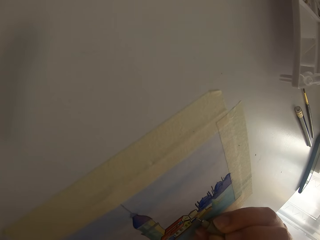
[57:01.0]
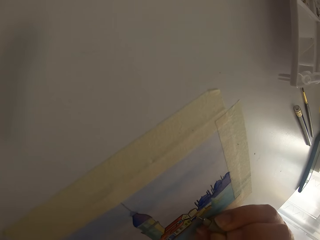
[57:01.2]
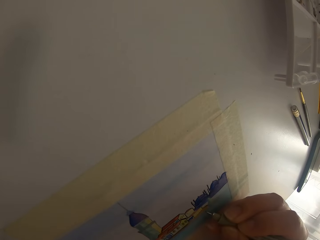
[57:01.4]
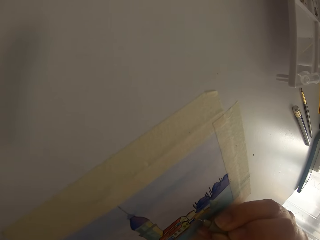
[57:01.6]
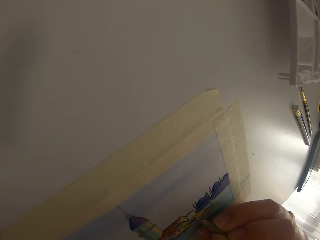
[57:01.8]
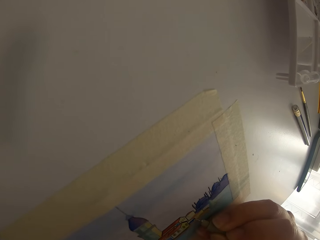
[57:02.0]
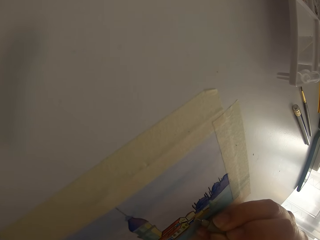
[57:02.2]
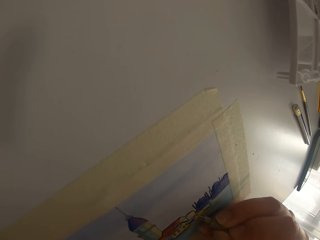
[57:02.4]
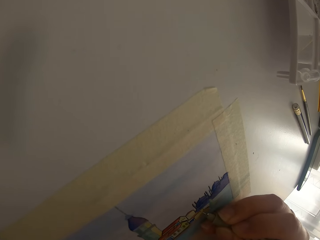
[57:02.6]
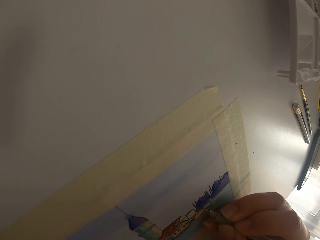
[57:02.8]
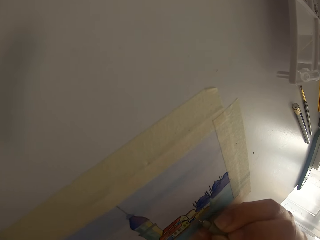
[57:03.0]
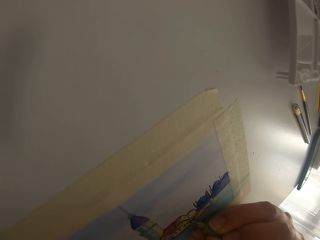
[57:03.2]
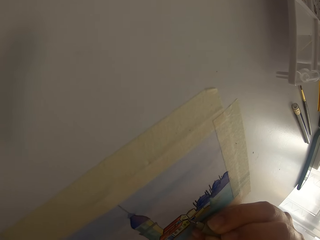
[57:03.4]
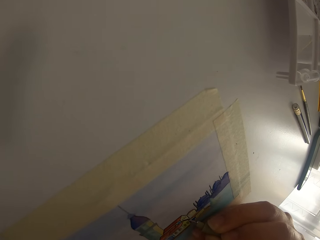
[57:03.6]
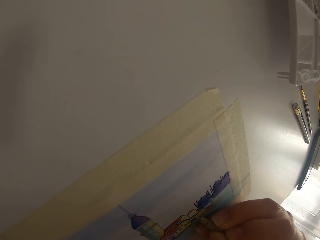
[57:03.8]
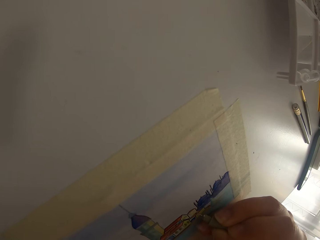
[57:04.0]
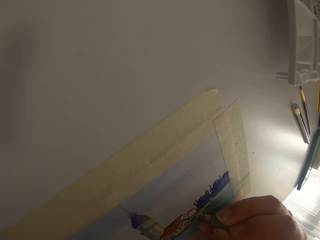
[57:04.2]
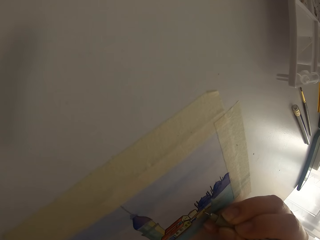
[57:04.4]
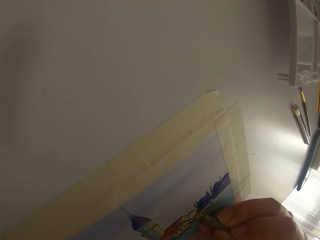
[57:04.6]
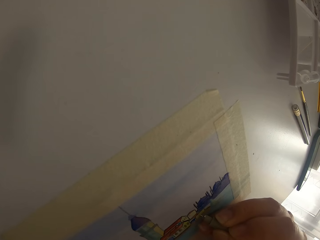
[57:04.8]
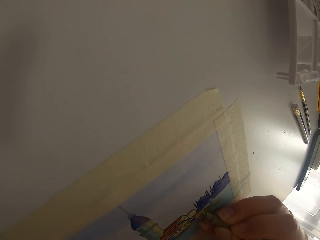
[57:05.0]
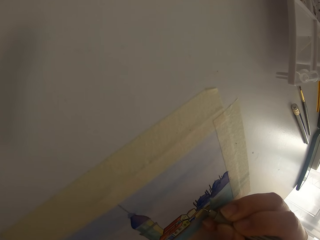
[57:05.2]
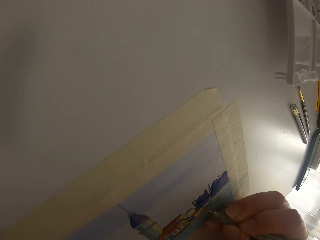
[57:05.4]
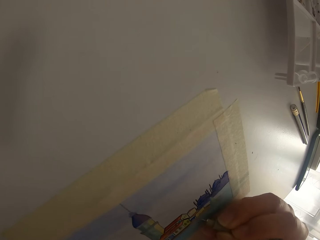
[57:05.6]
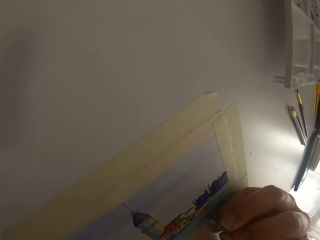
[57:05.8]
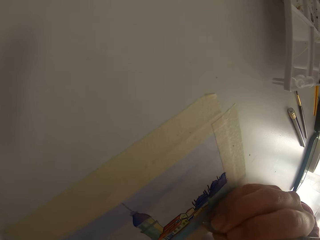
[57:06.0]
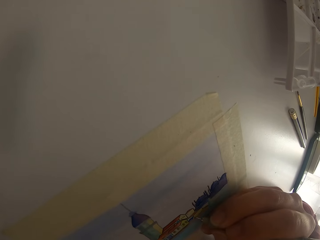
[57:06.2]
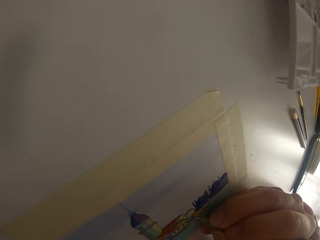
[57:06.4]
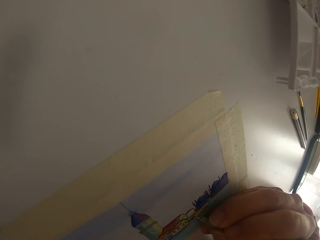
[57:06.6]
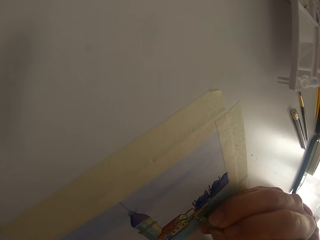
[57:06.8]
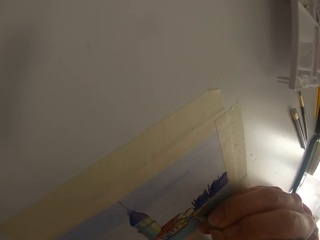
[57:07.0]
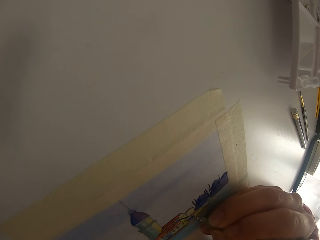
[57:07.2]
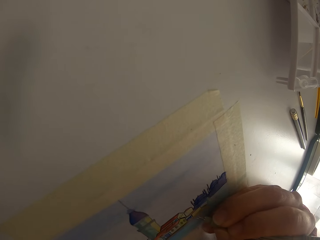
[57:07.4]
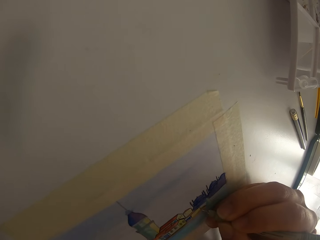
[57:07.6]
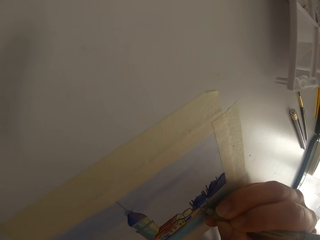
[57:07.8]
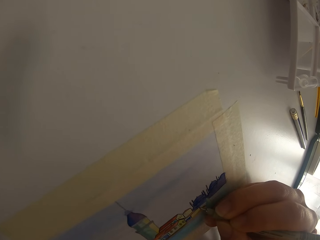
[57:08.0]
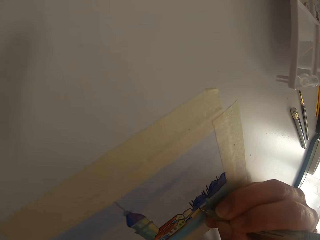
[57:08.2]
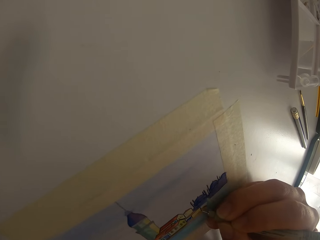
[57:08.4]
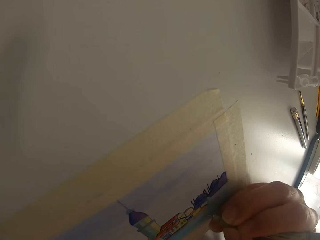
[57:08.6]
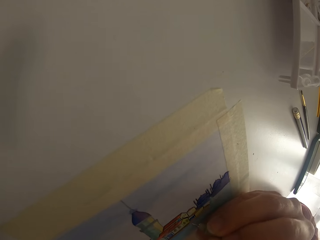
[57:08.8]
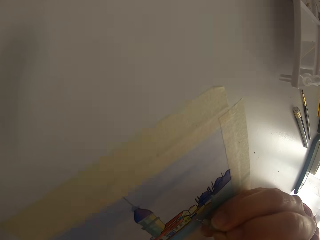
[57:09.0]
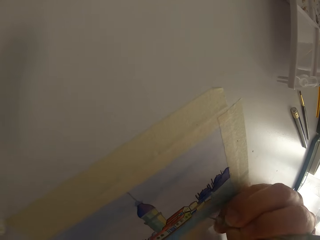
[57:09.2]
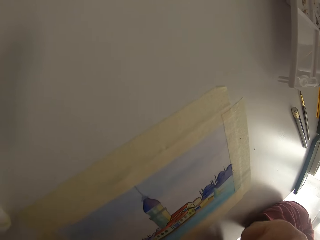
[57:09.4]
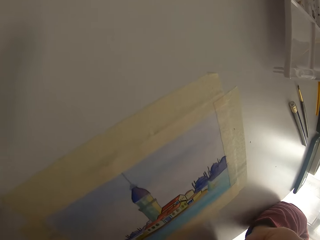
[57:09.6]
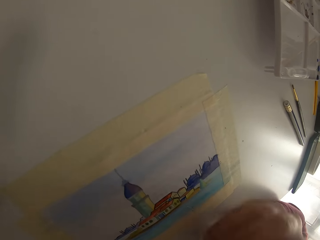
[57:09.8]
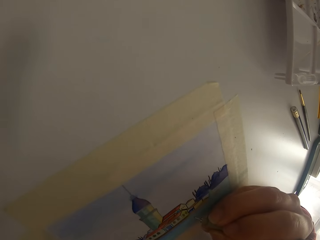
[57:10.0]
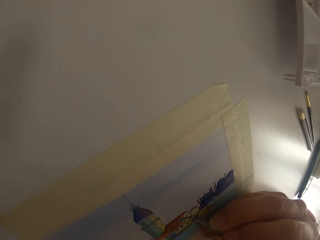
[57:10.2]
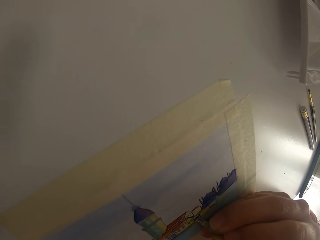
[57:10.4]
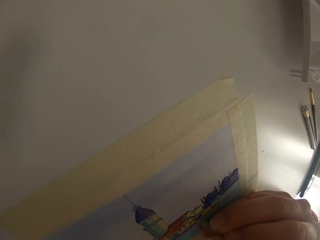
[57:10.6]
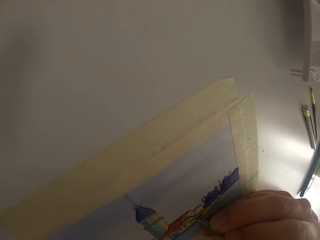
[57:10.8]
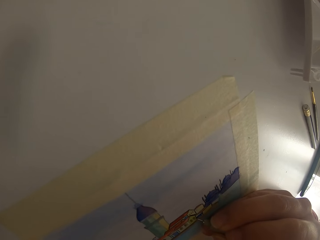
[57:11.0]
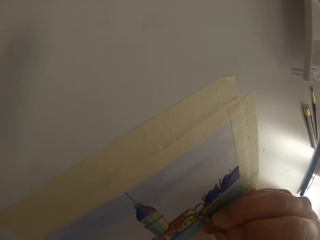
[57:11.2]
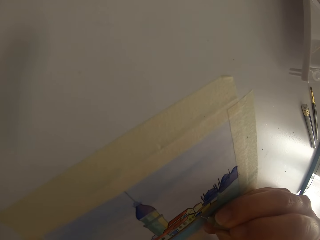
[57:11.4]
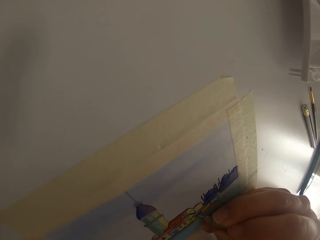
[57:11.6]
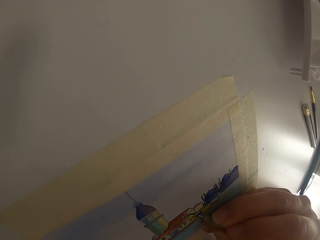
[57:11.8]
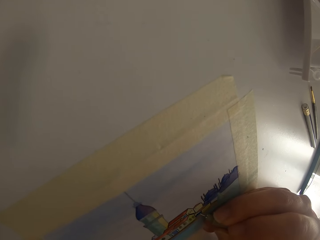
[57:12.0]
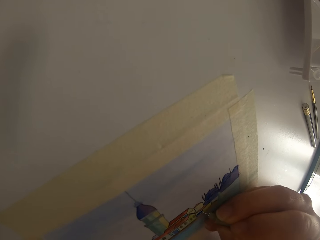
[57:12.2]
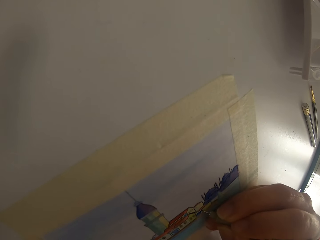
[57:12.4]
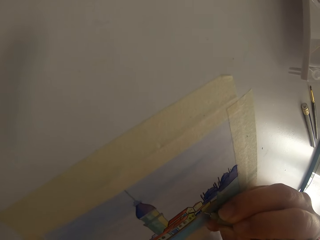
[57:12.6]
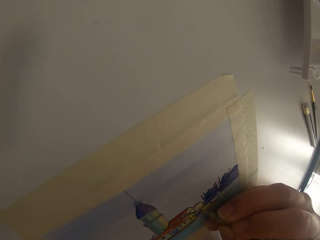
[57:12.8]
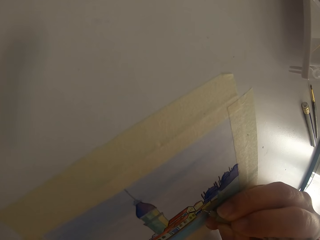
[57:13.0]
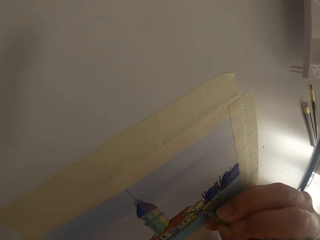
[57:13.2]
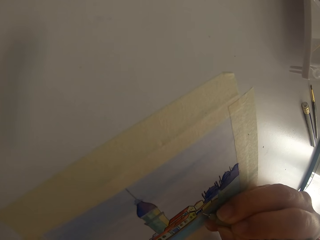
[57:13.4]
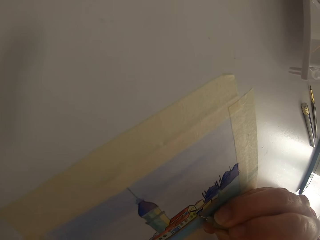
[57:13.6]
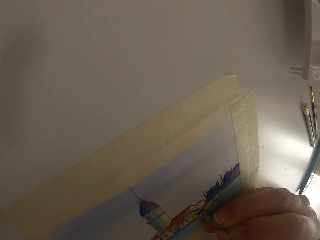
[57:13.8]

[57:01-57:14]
The camera wearer draws on the paper with a pen. They pause drawing.

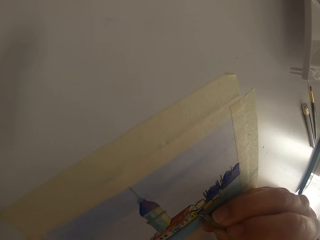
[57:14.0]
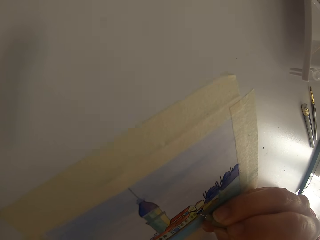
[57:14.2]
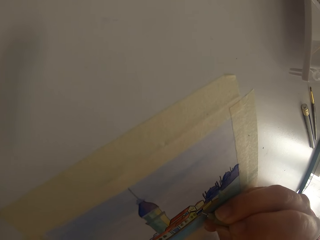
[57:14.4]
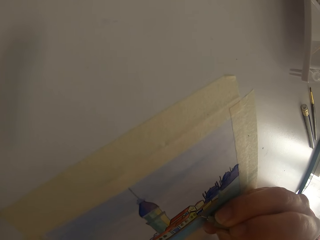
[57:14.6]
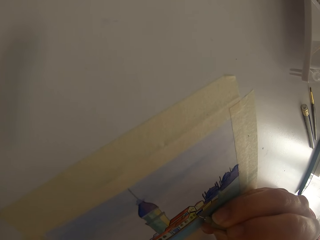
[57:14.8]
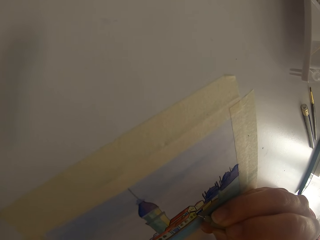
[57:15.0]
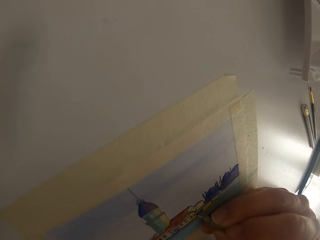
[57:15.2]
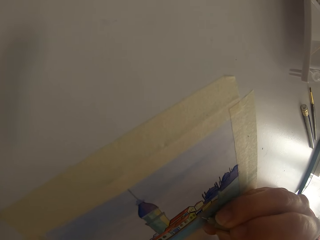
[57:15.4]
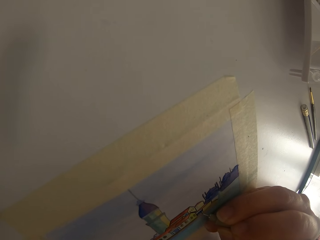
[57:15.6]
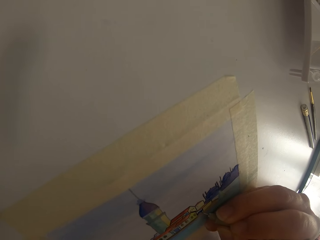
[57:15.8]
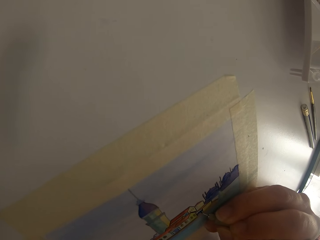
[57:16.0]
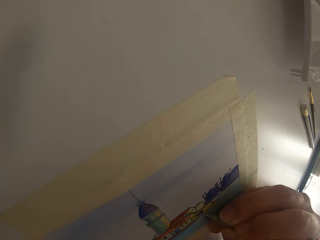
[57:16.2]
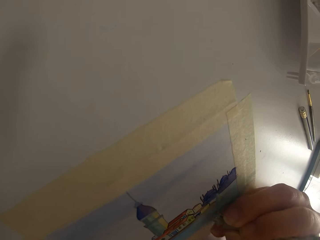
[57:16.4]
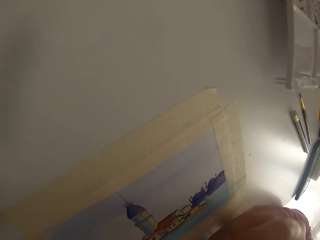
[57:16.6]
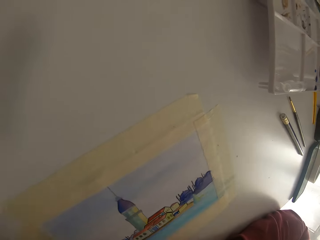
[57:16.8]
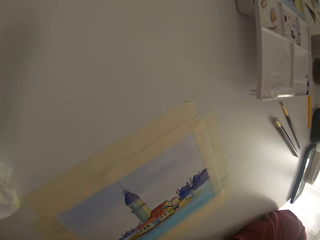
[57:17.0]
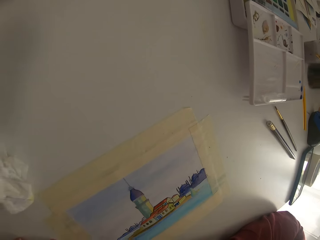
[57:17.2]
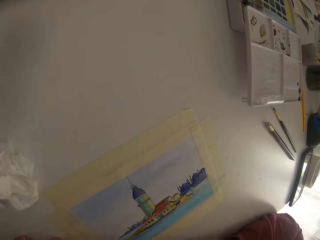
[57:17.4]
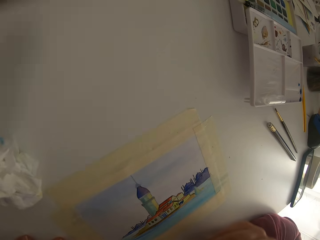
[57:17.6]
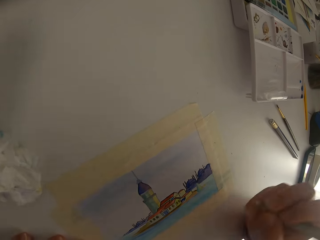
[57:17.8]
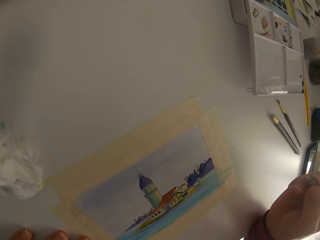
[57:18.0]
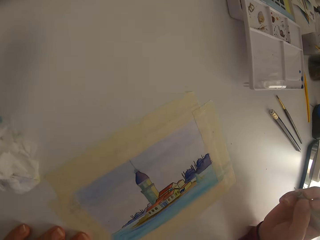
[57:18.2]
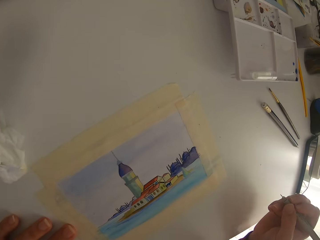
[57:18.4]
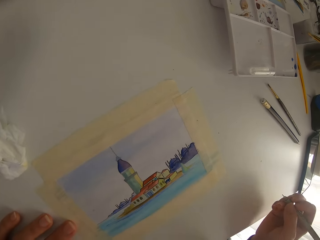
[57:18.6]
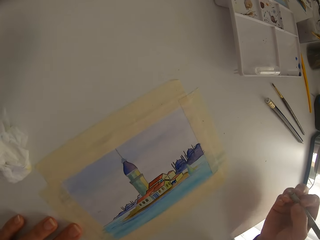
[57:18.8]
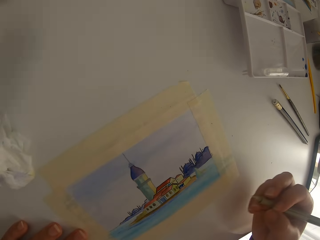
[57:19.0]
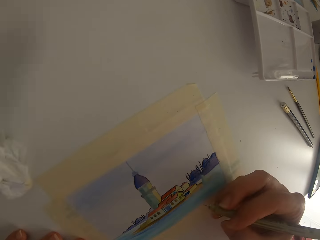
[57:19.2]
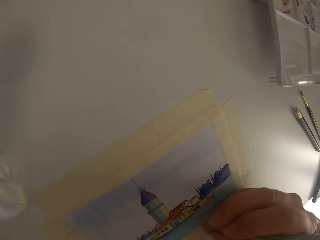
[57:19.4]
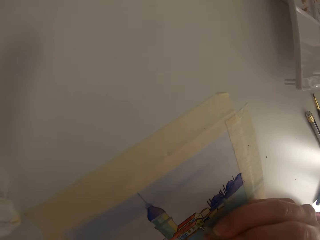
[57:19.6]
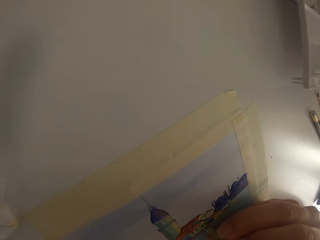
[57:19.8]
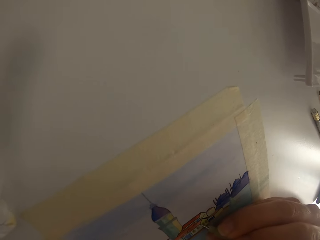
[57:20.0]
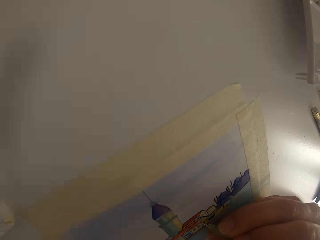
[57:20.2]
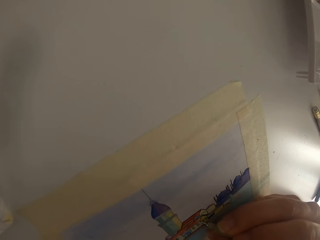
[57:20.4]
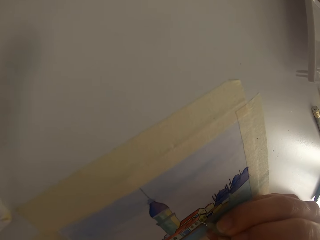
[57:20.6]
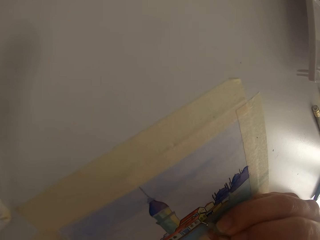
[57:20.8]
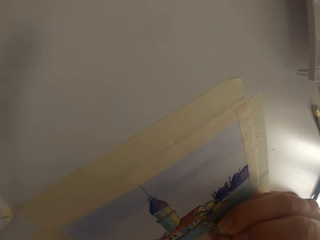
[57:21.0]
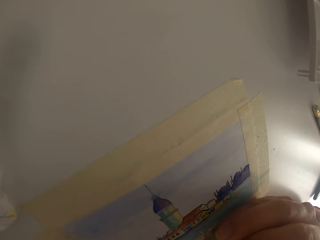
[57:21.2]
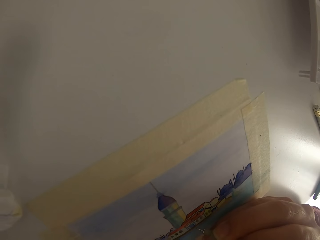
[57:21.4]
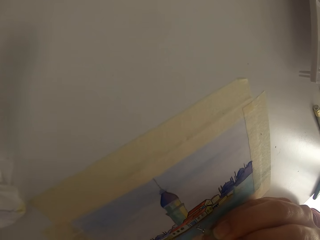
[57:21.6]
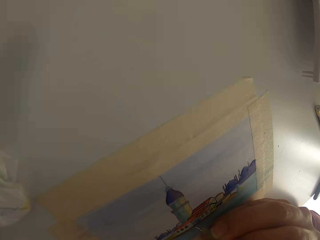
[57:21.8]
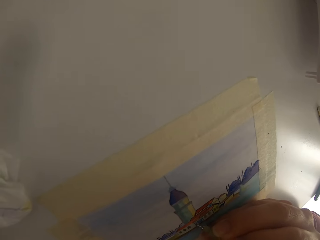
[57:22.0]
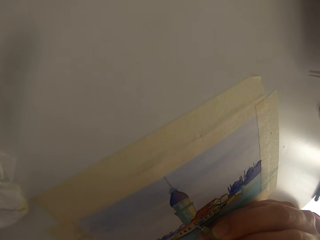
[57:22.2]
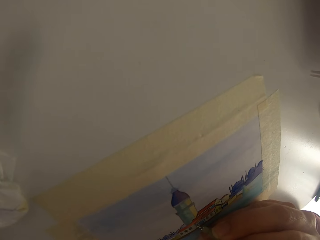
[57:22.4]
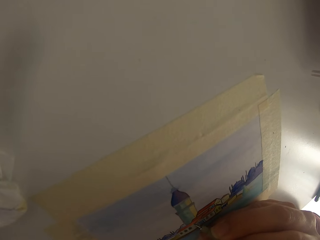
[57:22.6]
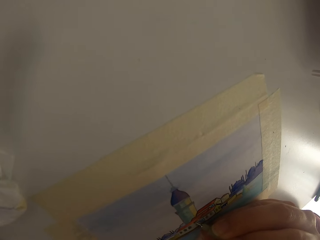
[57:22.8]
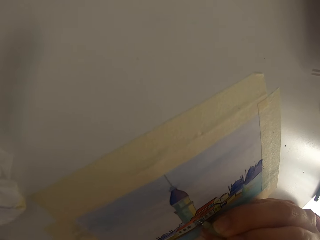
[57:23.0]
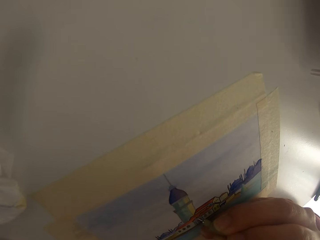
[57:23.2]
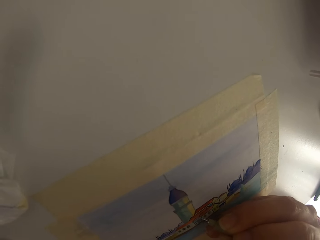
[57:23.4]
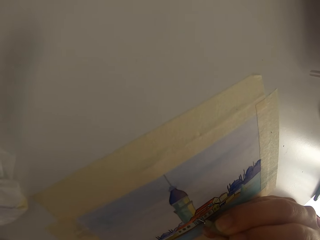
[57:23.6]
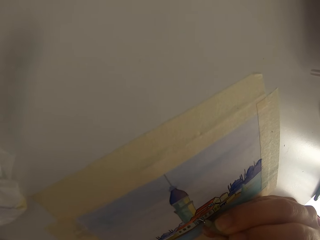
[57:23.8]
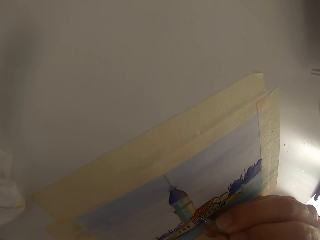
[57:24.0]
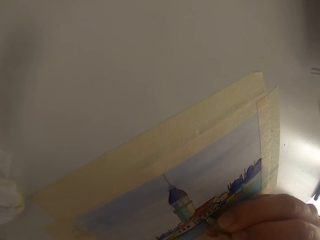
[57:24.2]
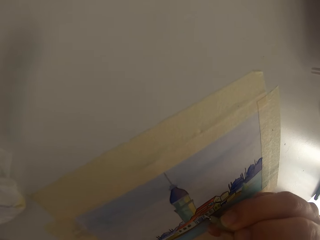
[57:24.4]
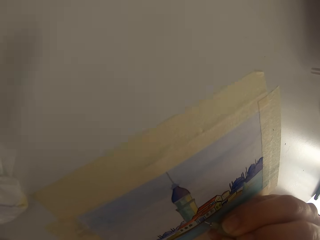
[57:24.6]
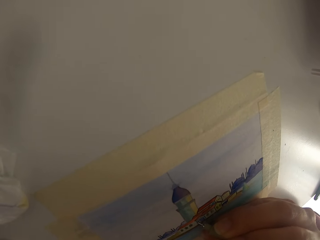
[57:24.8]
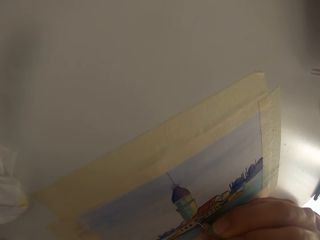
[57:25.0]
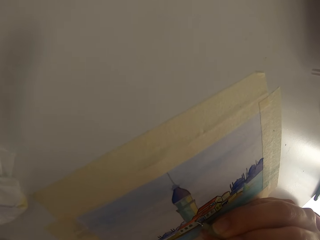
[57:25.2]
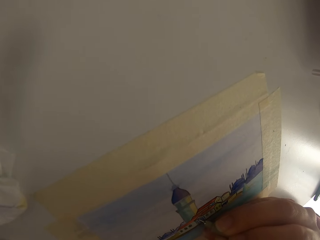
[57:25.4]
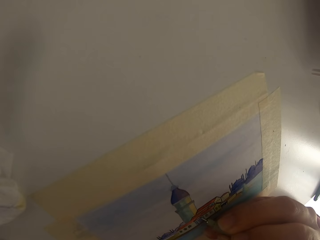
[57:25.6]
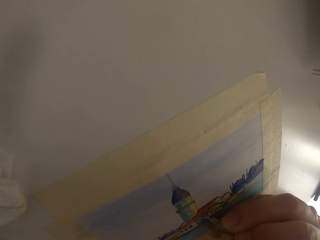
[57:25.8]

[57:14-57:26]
The camera wearer draws on the paper with a pen. They pause drawing.
